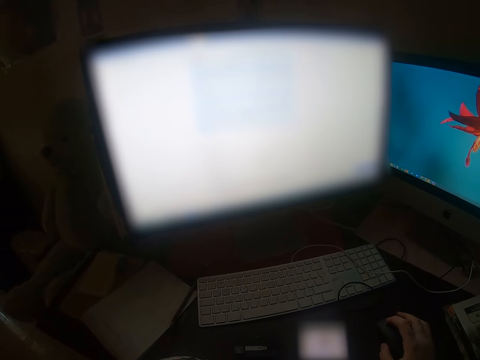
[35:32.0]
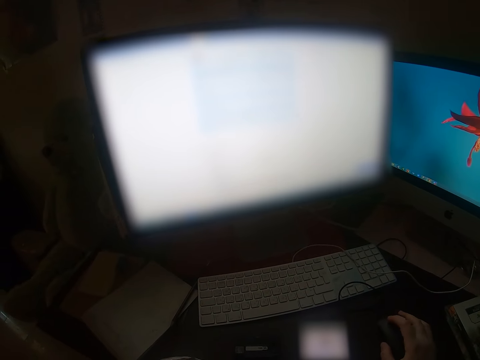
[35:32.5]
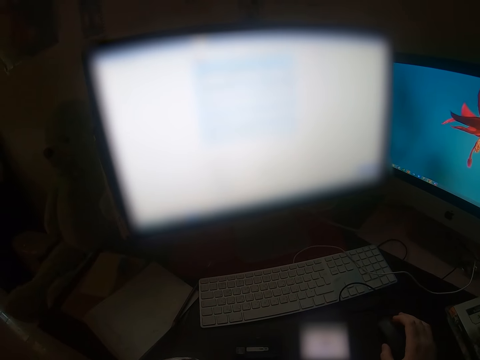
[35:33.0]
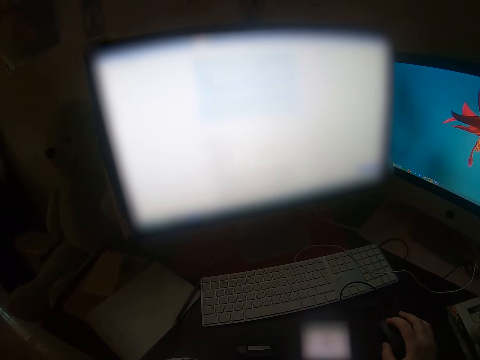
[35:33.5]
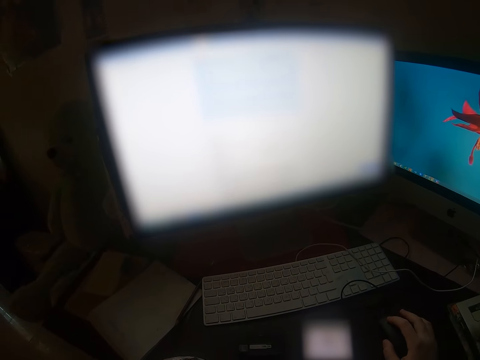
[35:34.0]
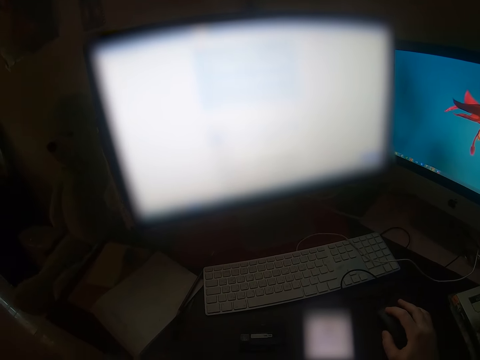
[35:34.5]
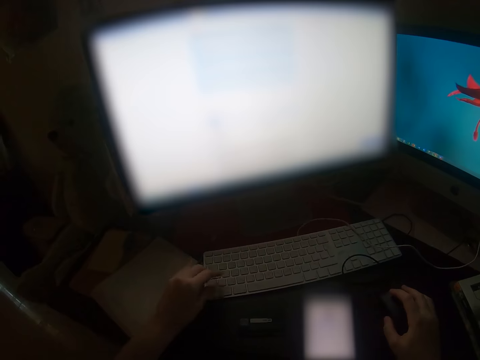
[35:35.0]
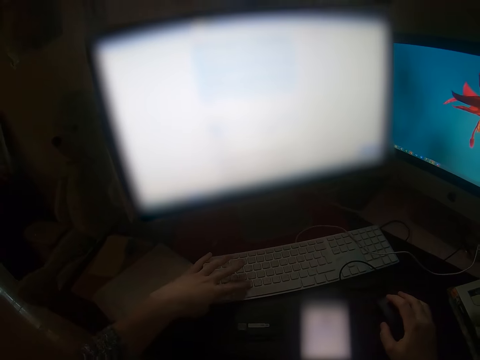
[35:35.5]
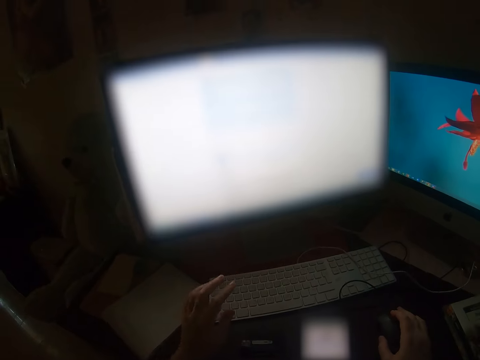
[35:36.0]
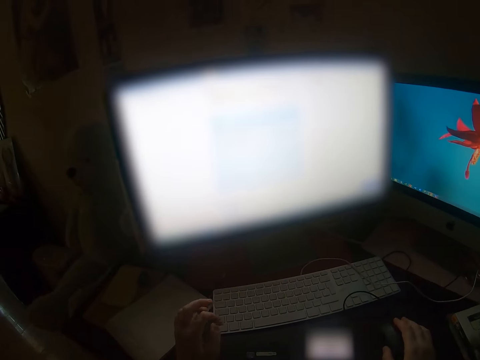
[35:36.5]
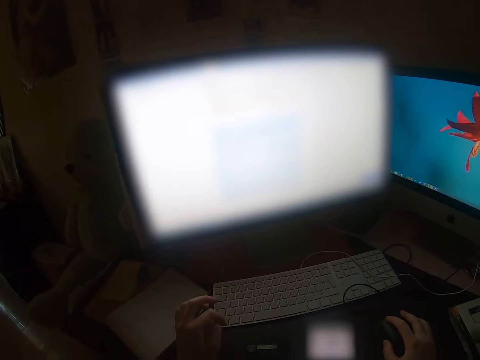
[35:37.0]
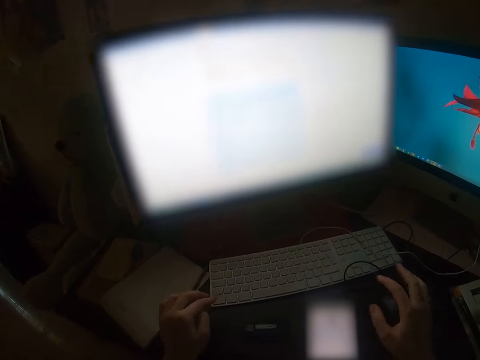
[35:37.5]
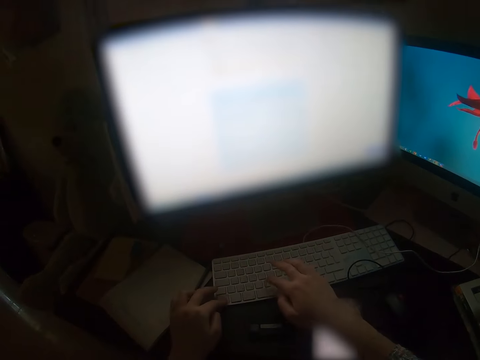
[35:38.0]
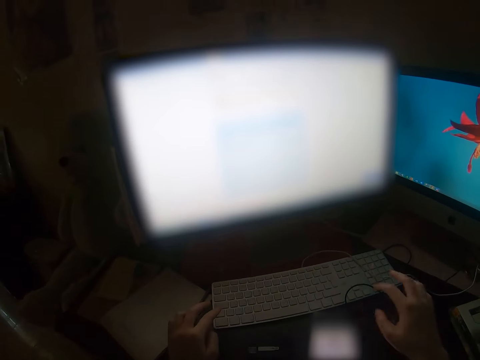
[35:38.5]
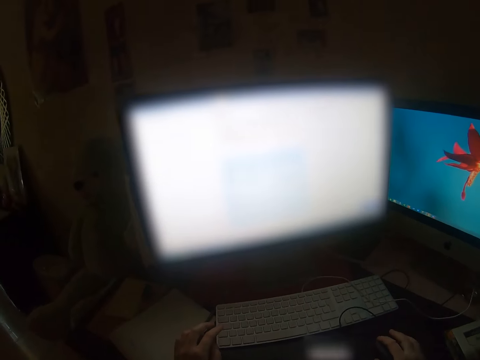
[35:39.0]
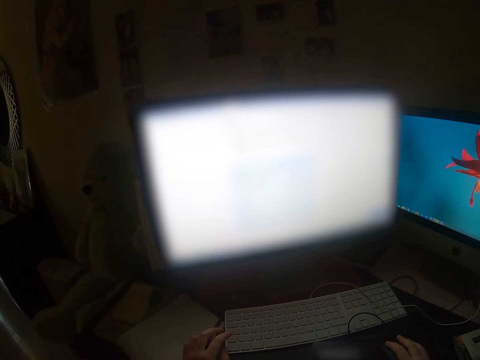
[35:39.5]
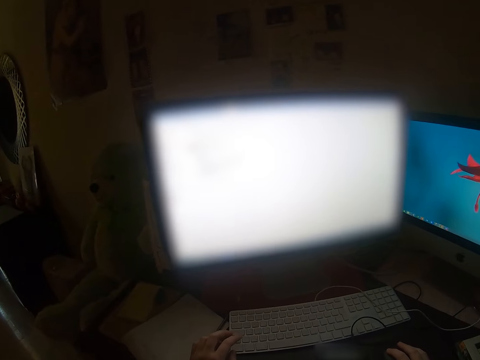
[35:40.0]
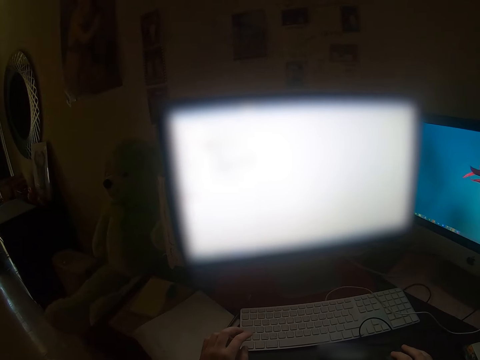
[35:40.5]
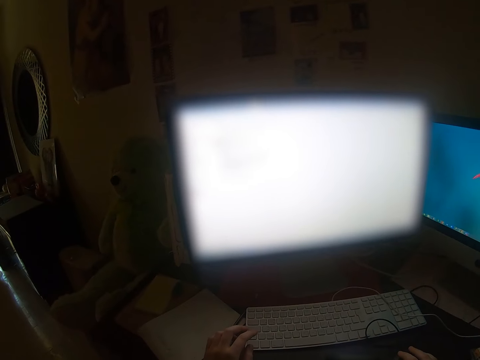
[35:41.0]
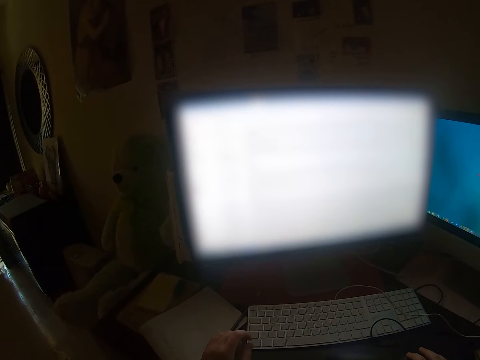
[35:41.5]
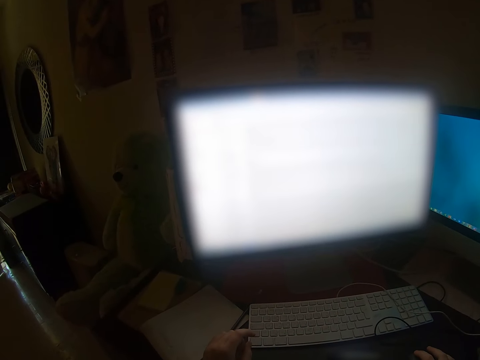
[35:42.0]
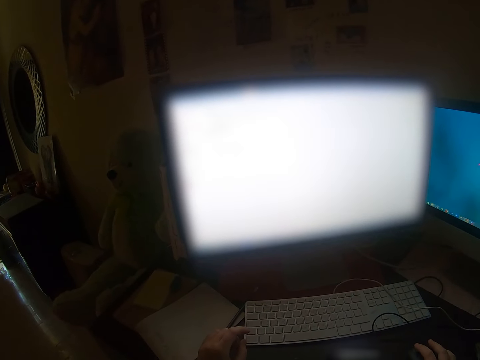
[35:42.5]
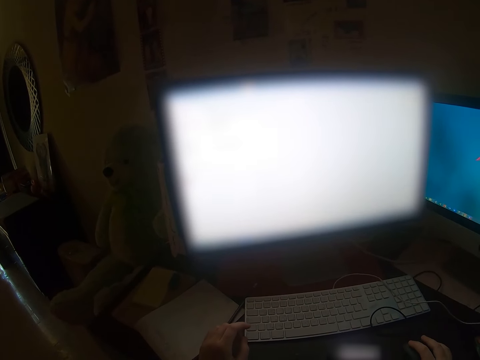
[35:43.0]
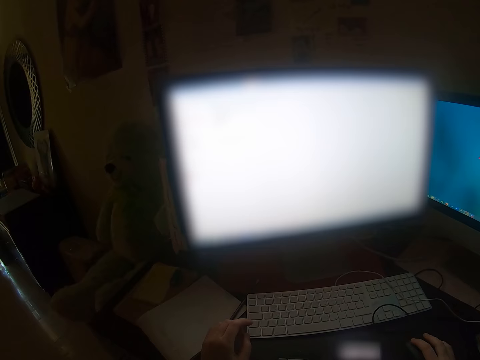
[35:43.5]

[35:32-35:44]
The camera wearer presses the keyboard with his left hand. He operates the desktop on the table with a mouse. He types on the keyboard. He operates the desktop on the table with the mouse.

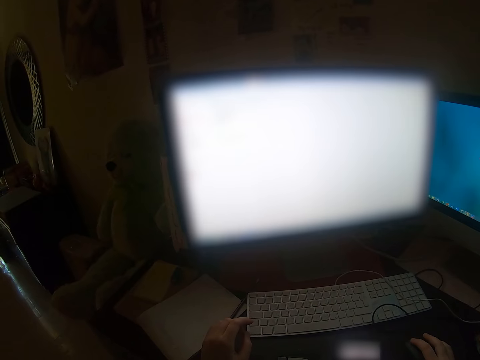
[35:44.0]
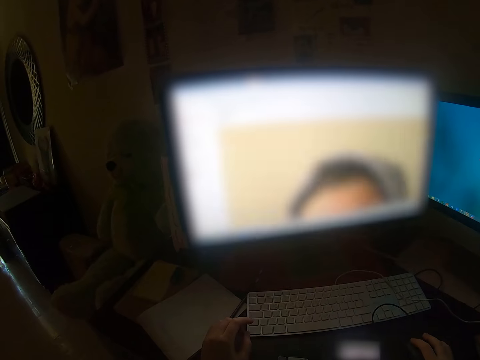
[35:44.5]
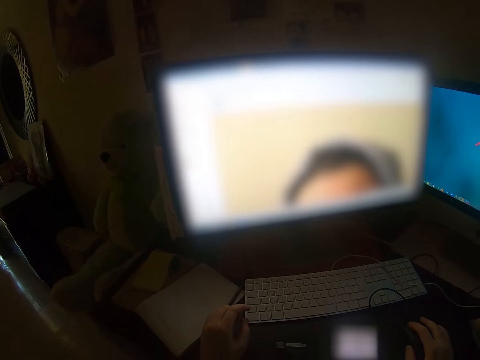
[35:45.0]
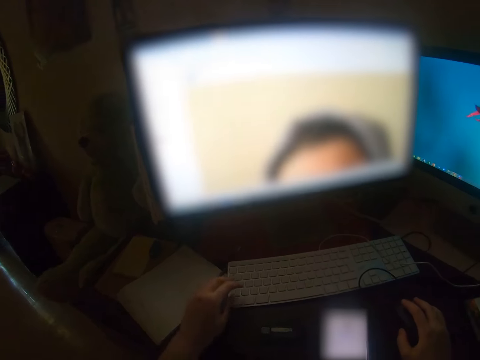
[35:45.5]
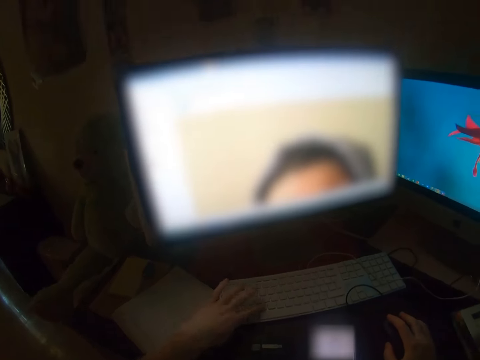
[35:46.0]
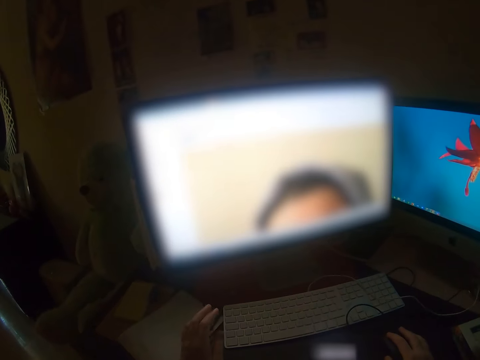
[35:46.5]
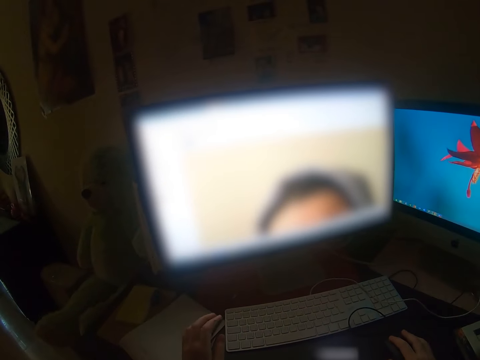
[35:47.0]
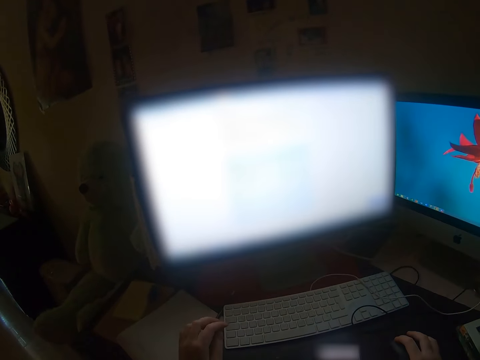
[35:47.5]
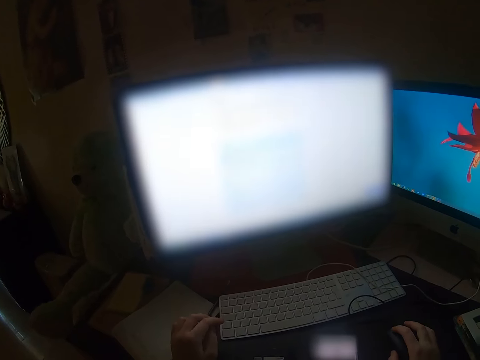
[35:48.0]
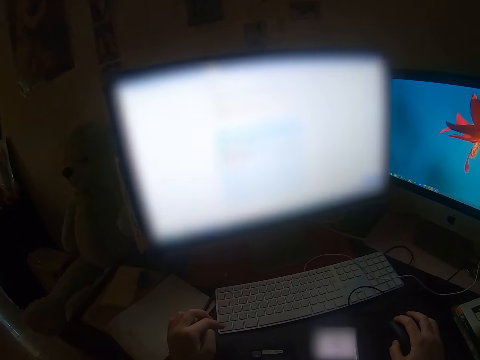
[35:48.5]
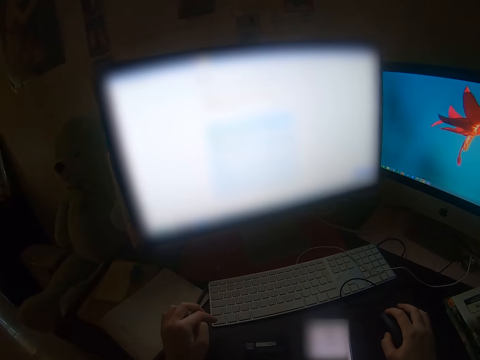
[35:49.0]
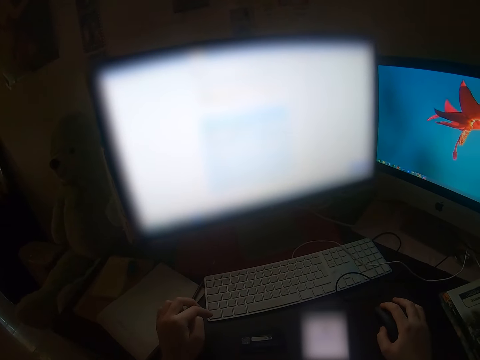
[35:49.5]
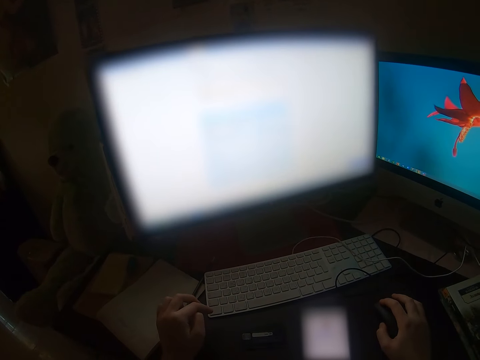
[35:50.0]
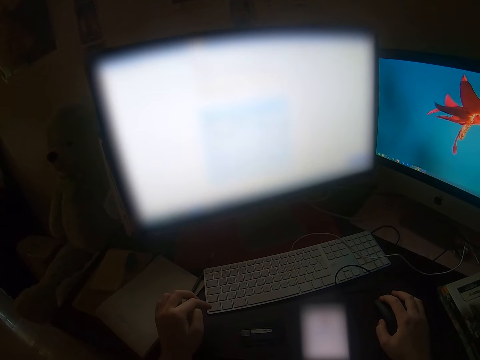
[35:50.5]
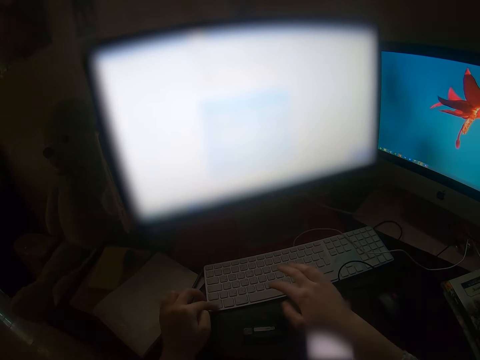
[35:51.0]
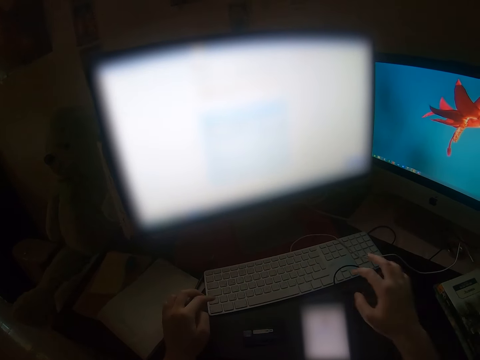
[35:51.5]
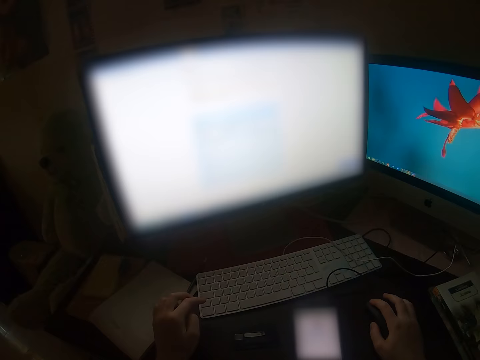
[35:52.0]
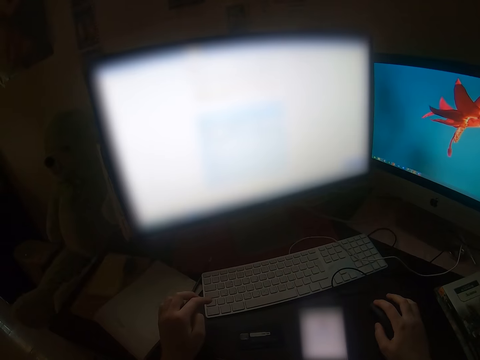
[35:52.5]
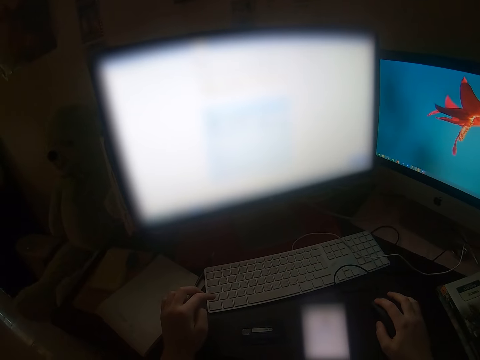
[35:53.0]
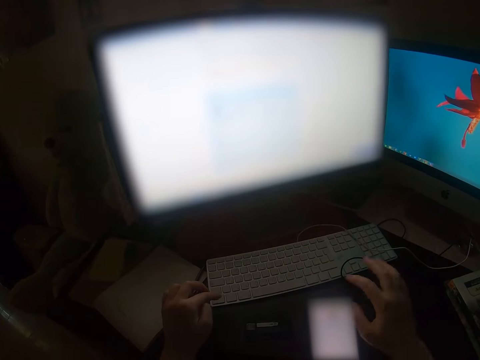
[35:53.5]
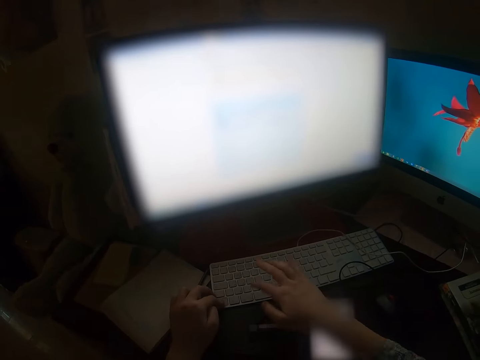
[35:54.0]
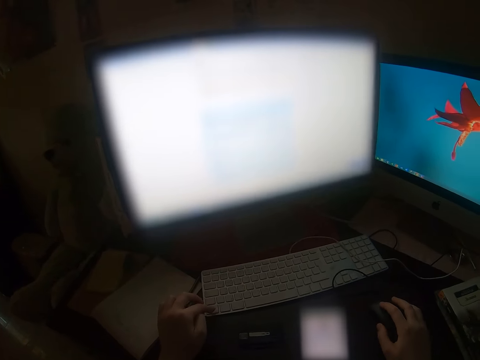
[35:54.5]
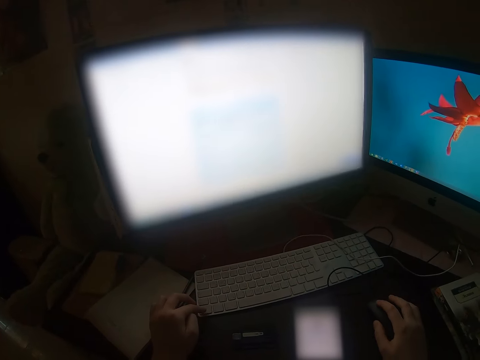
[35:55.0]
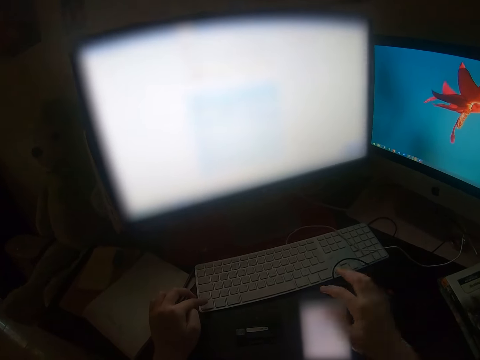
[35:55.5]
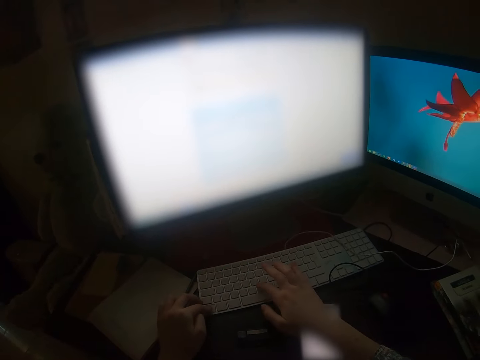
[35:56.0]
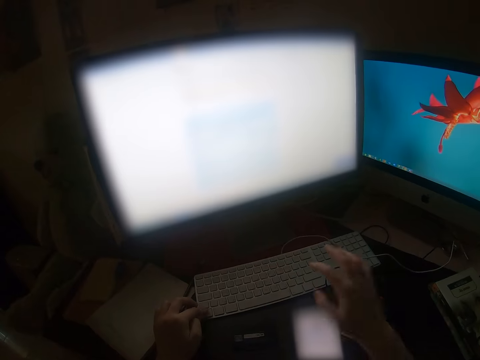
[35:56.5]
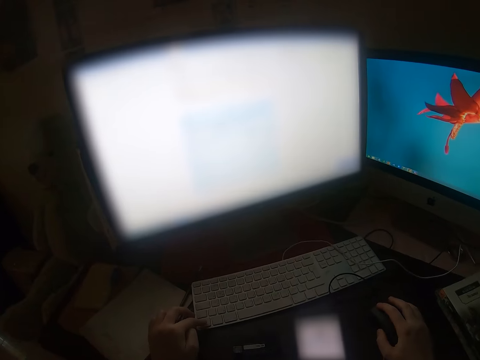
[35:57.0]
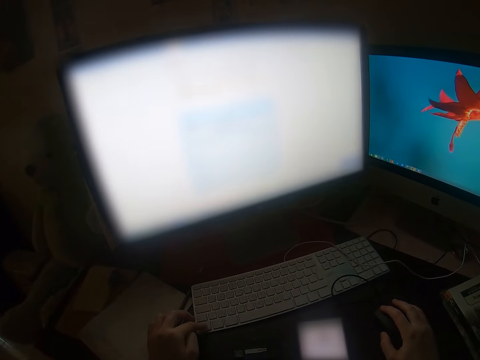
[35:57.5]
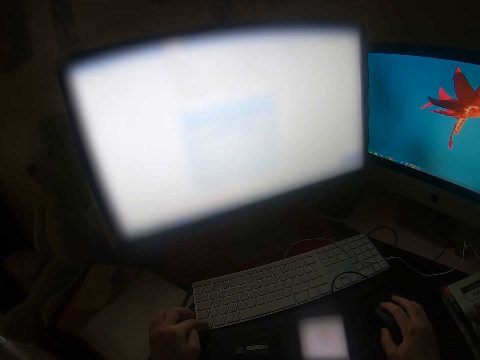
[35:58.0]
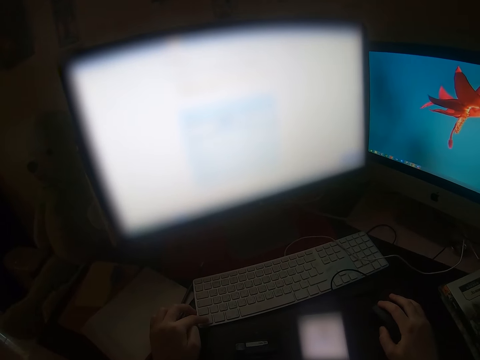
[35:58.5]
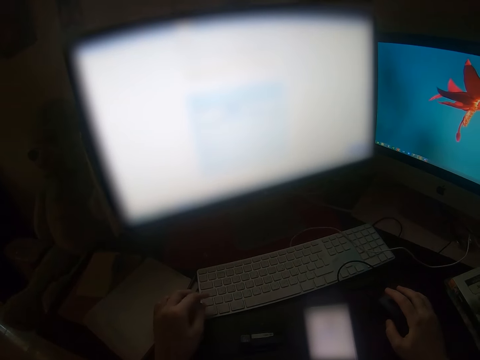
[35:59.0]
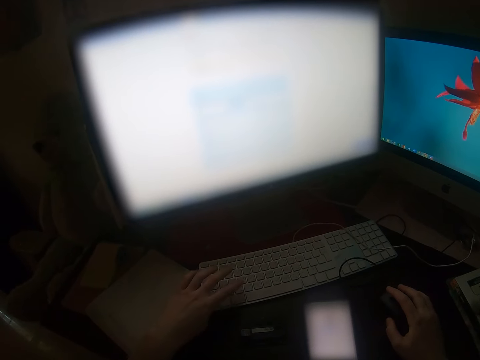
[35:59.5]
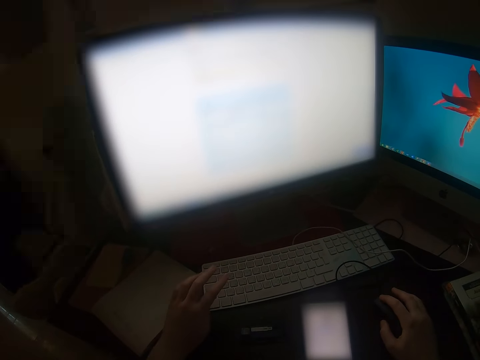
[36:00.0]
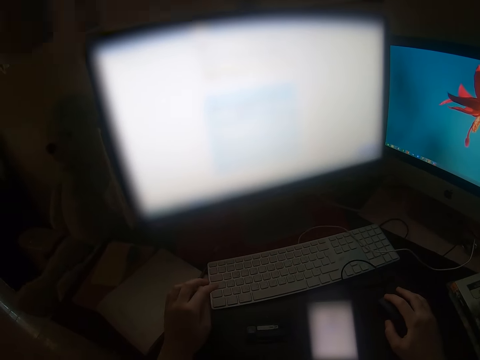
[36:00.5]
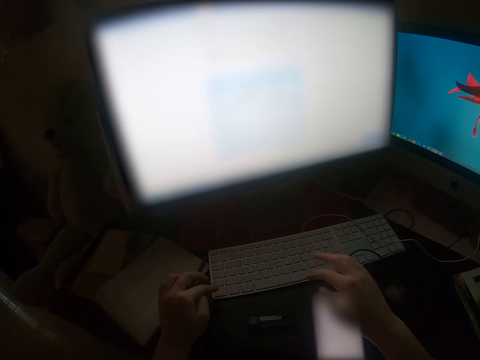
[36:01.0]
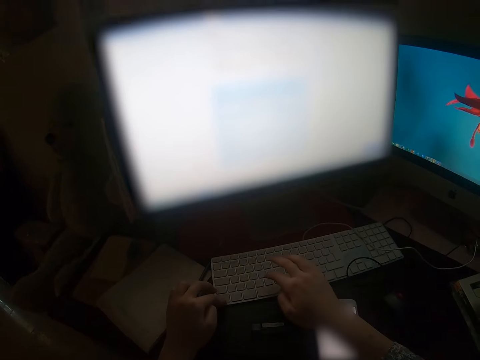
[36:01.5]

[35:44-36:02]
The camera wearer presses the keyboard with his left hand. He operates the desktop on the table with a mouse. He types on the keyboard. He operates the desktop on the table with the mouse and holds the mouse. He types on the keyboard. He holds the mouse and operates the desktop on the table with the mouse. He types on the keyboard. He operates the desktop on the table with the mouse and holds the mouse. He moves the mouse. He presses the keyboard.
